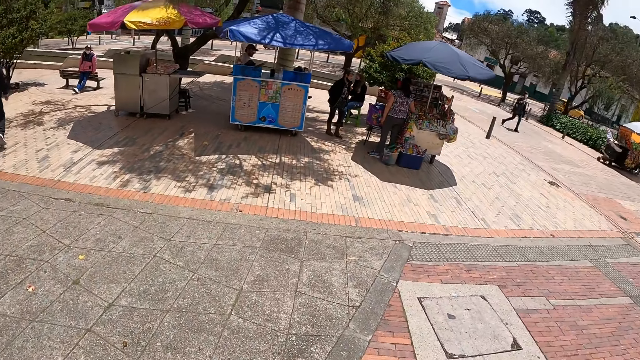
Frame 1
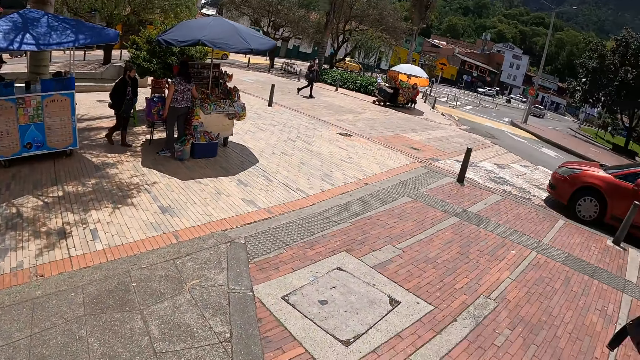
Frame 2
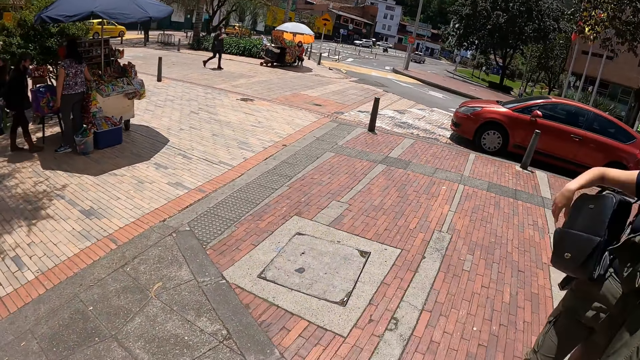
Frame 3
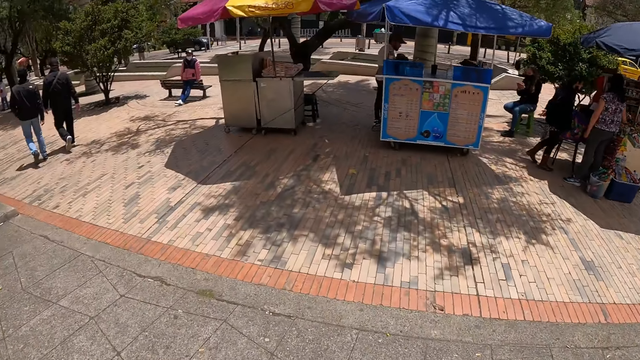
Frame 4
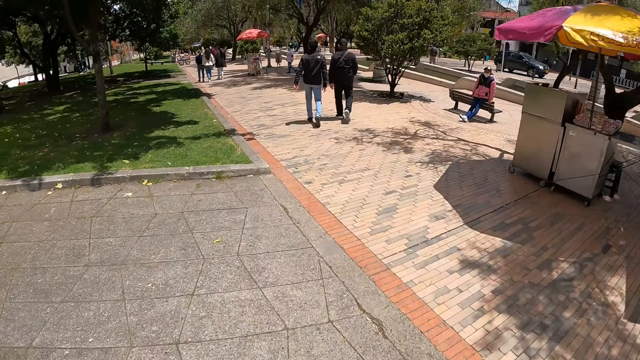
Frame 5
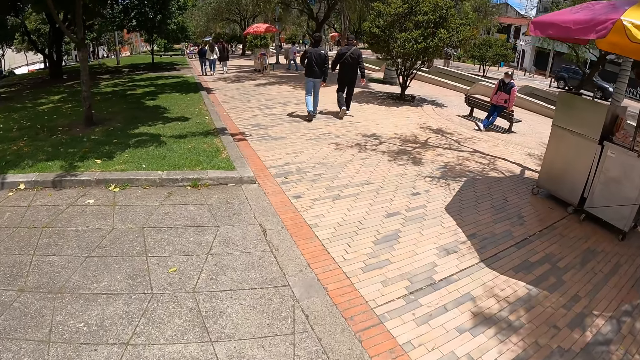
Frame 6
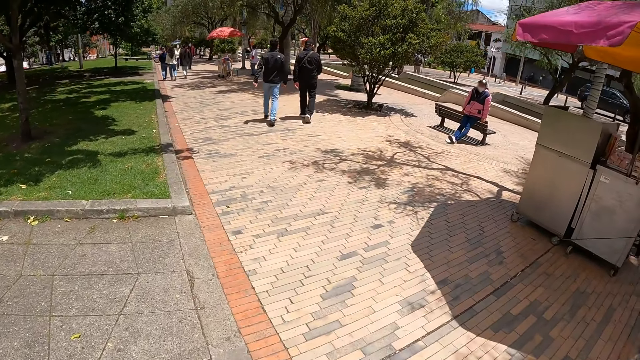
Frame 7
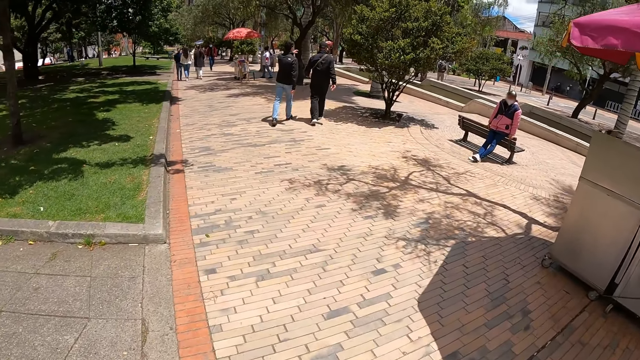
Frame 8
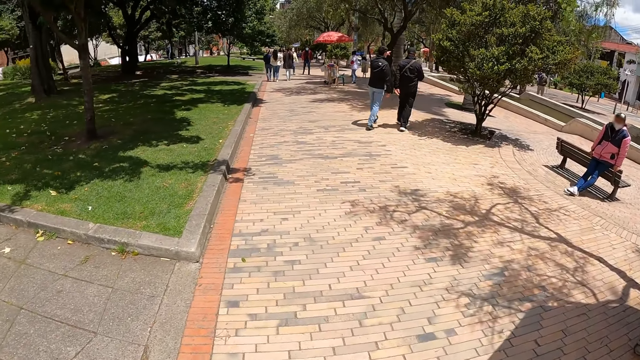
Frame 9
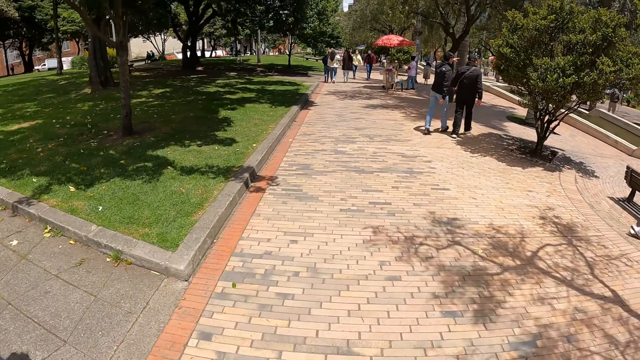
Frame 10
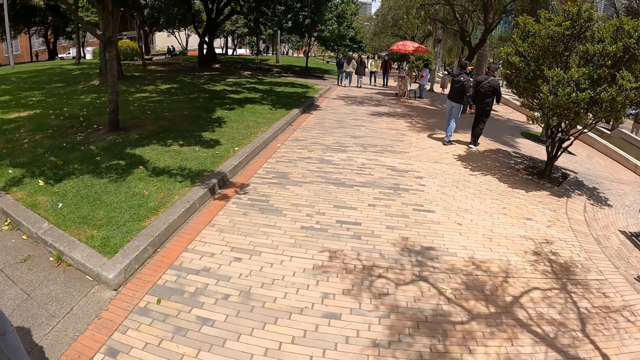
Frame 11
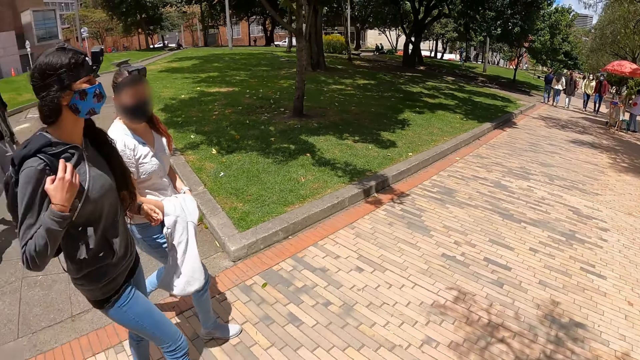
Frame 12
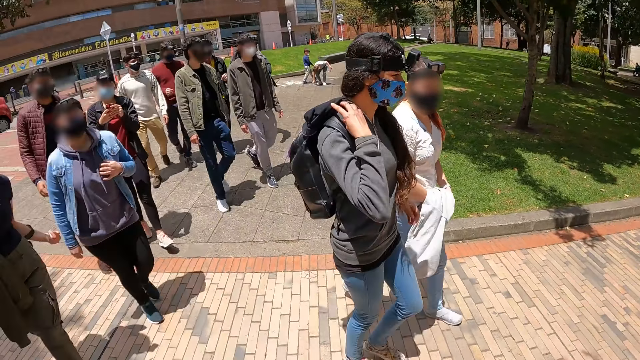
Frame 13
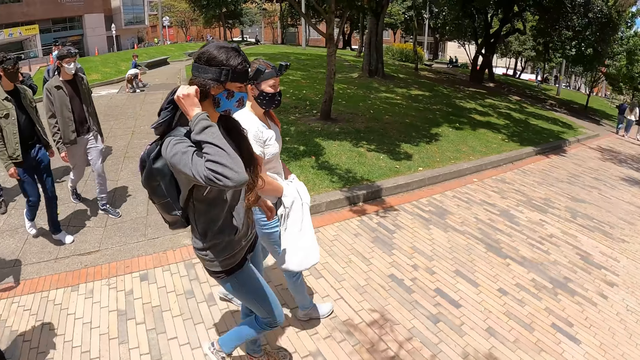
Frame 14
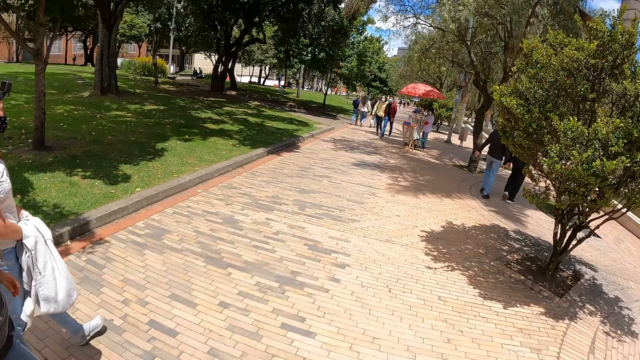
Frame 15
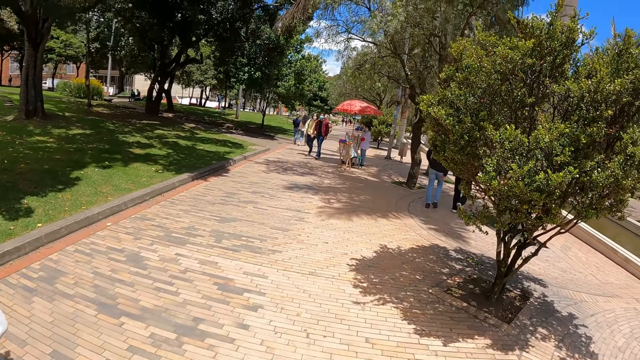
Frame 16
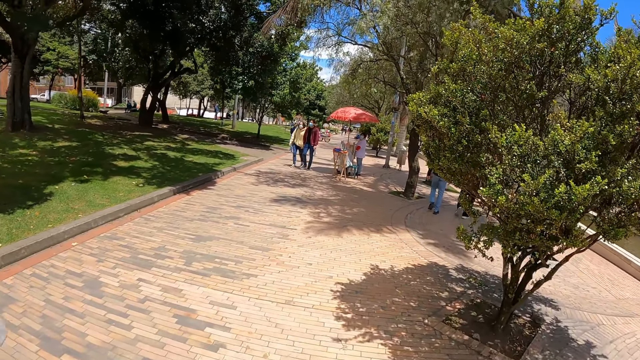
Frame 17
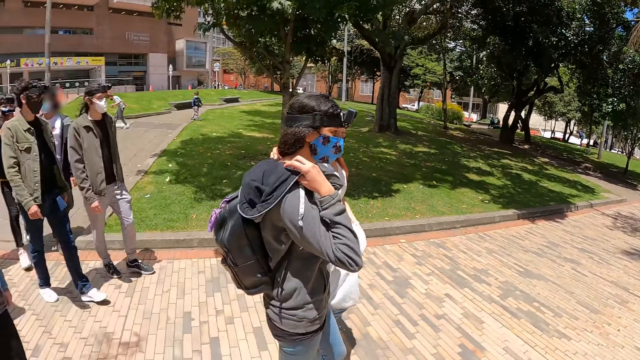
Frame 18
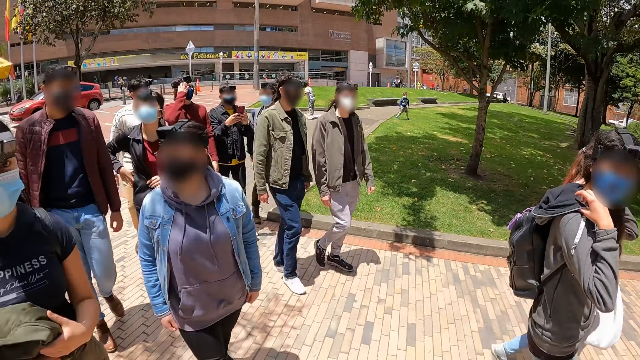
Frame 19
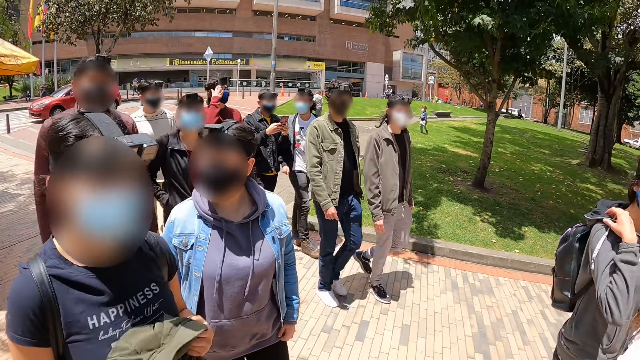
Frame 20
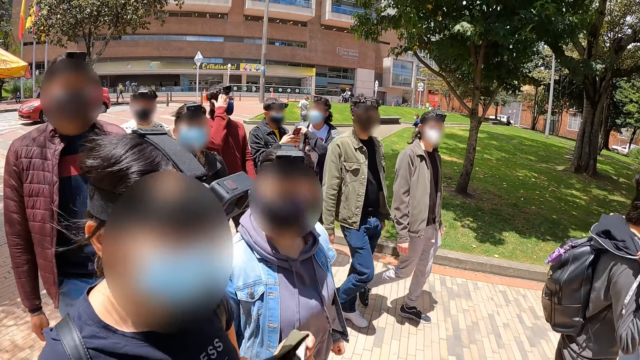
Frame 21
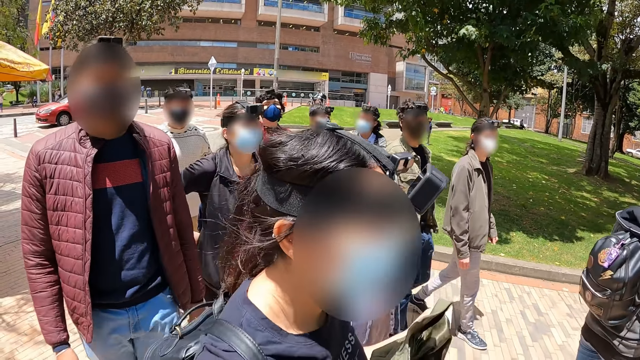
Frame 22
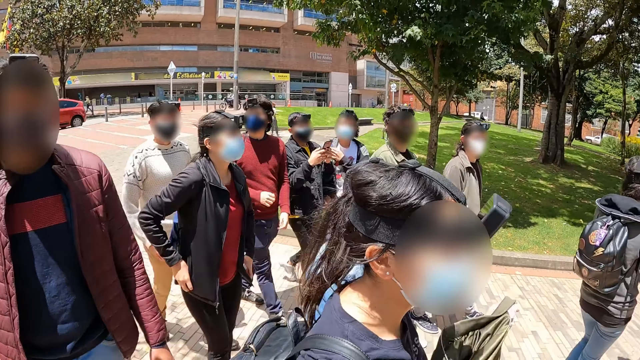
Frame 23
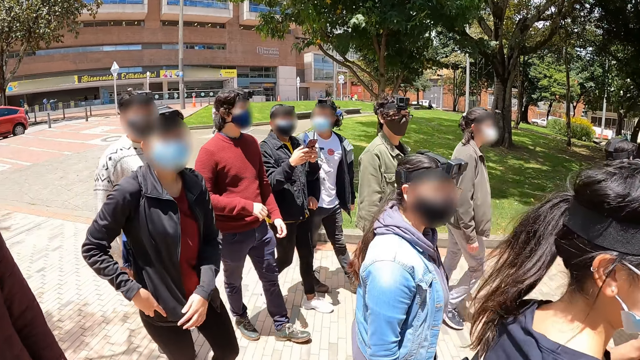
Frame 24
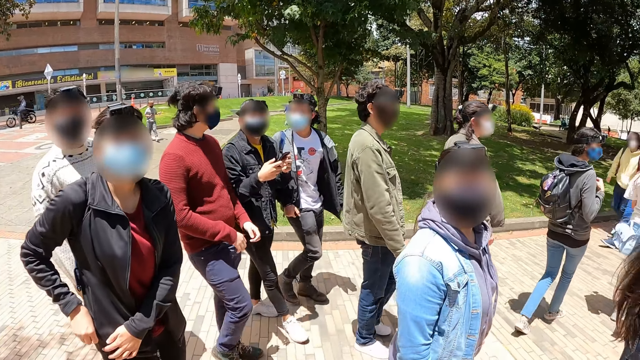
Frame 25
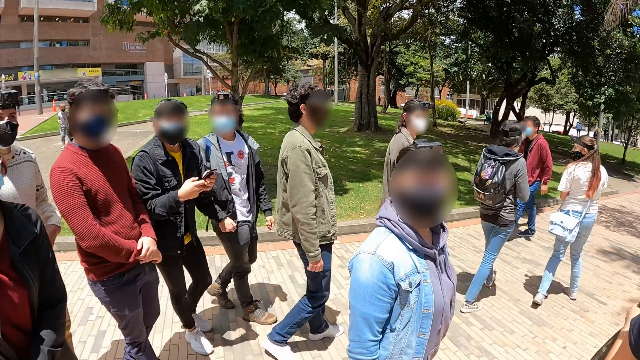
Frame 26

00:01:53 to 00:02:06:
The camera wearer walks on the path. They look around. They walk around. They look around.

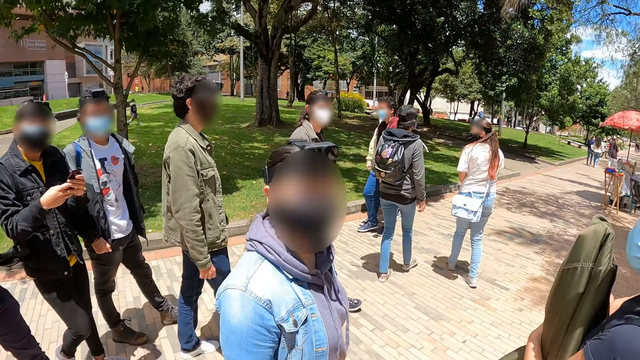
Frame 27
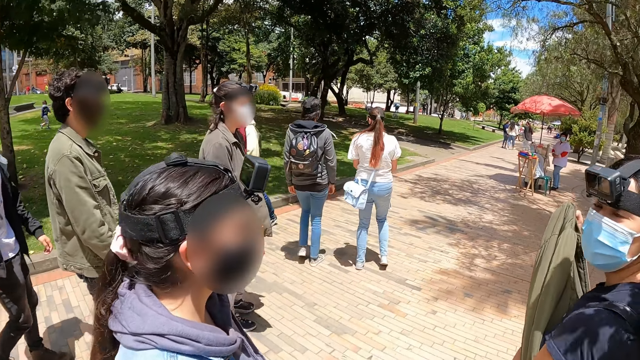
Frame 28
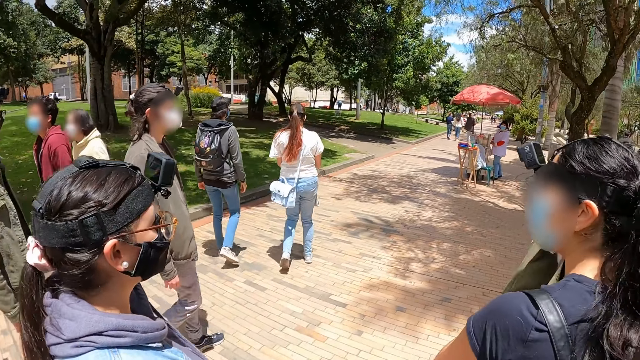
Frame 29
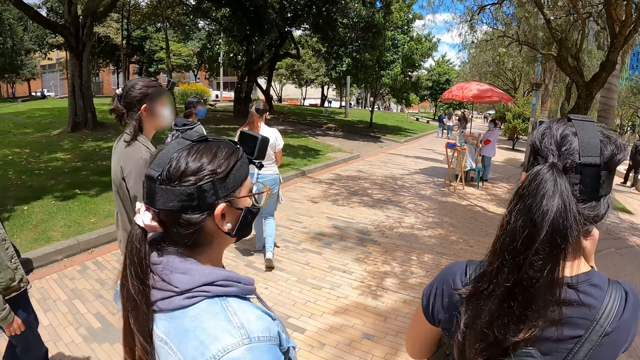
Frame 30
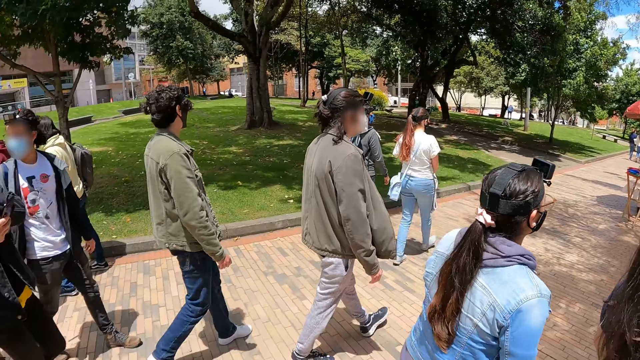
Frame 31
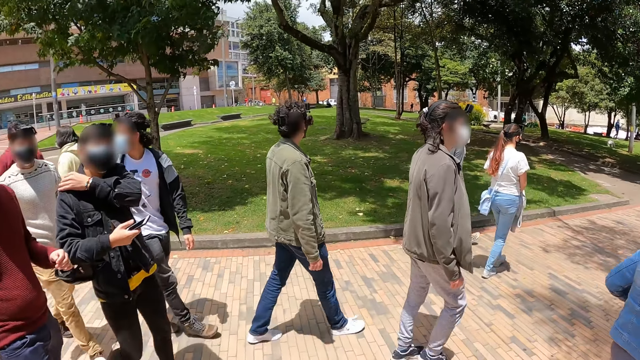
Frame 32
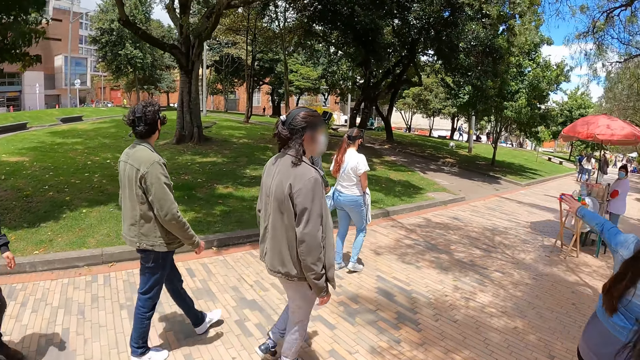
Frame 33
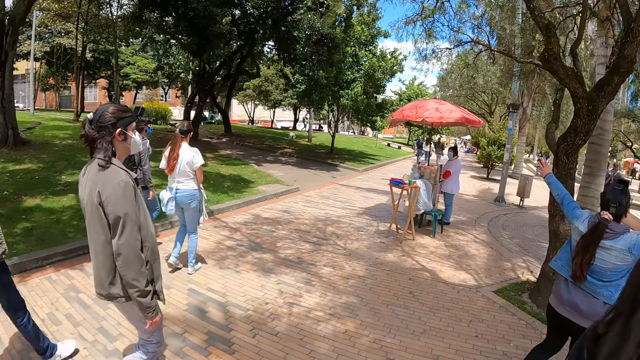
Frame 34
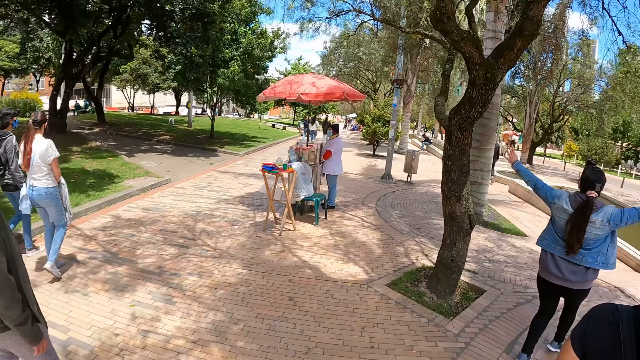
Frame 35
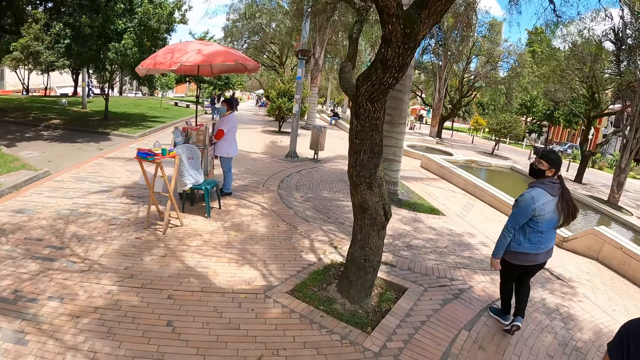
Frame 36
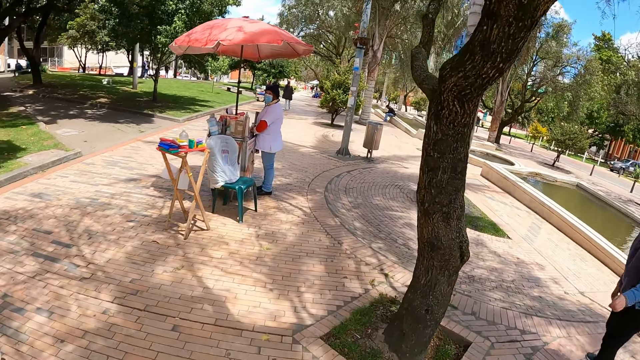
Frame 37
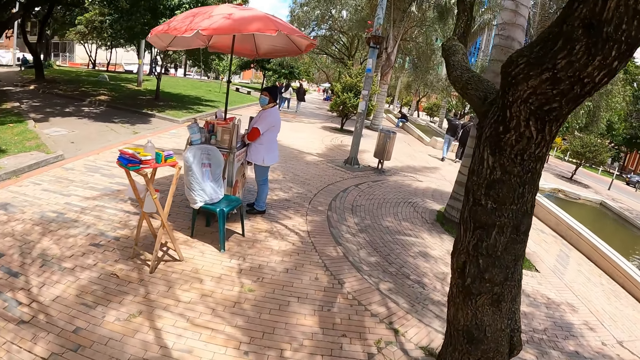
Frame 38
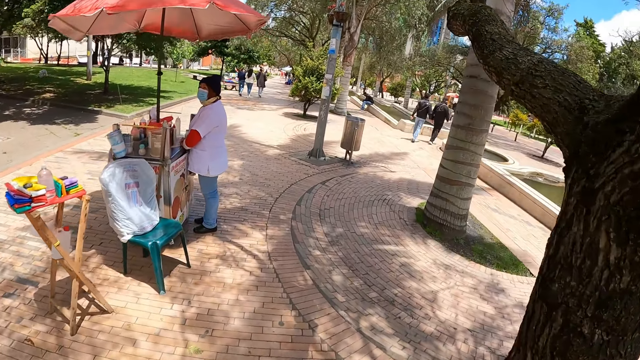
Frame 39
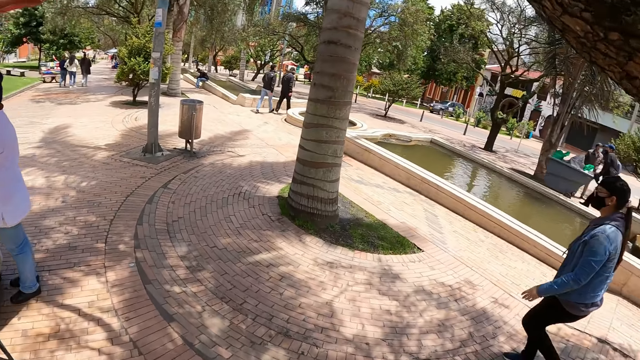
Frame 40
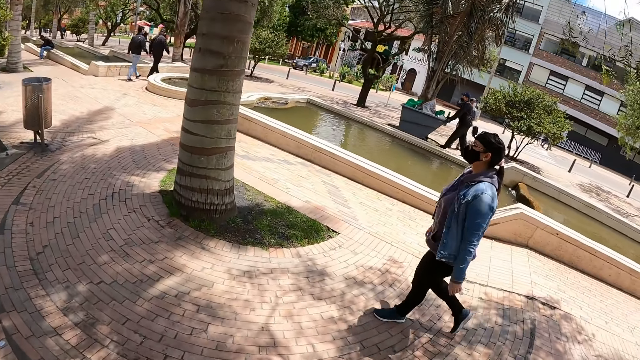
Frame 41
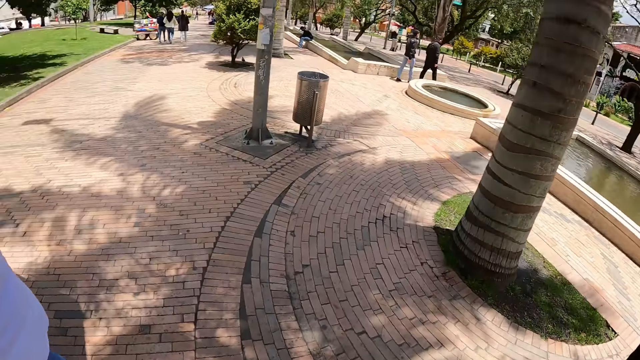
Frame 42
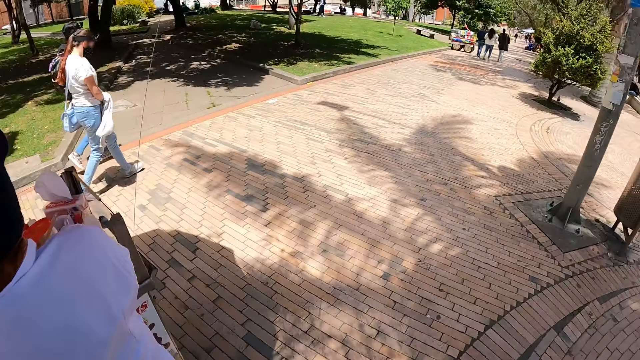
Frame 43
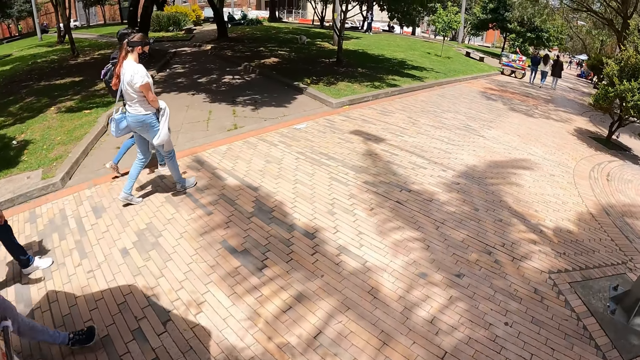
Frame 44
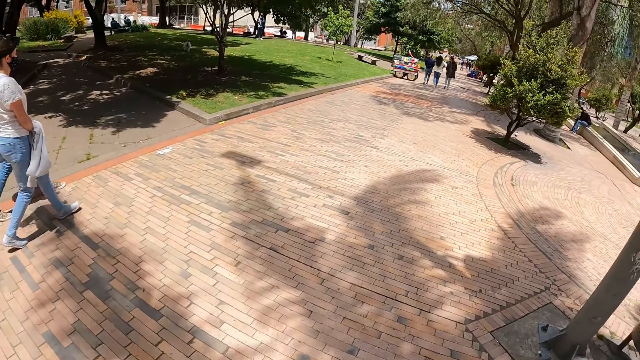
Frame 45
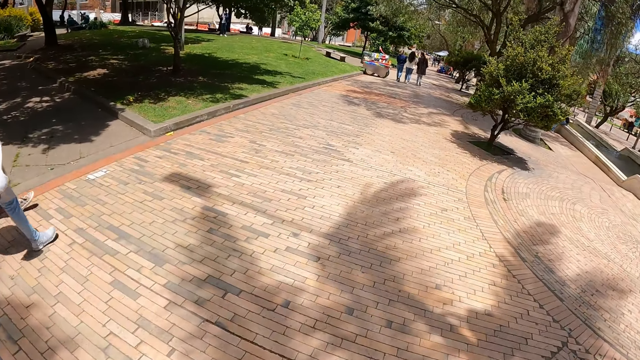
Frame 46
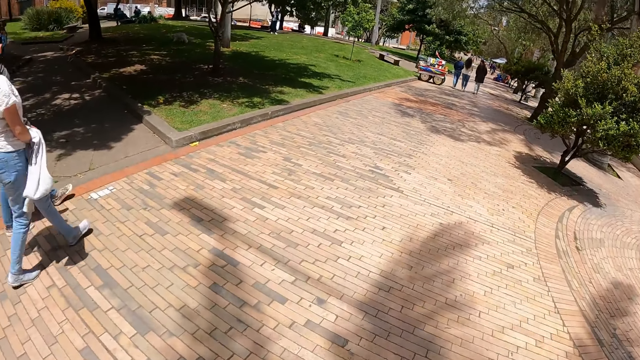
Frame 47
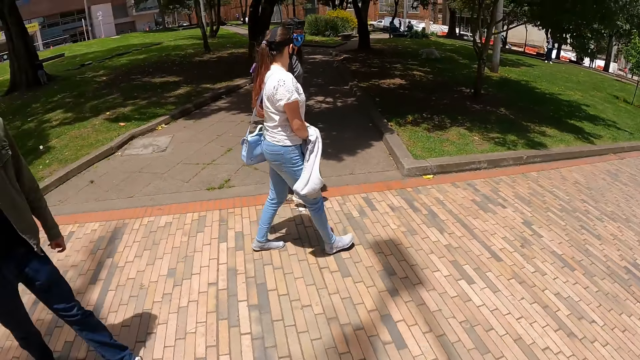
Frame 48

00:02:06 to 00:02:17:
The camera wearer walks around.
